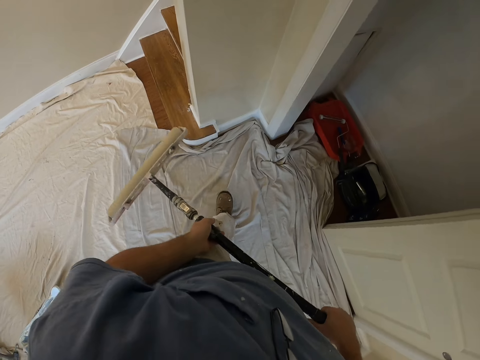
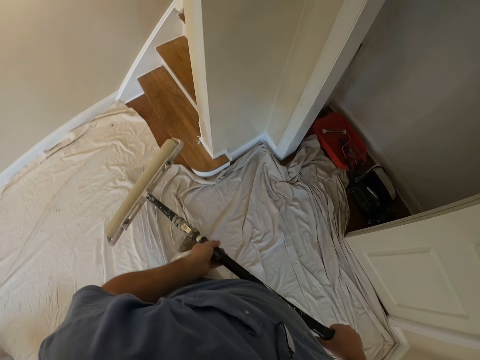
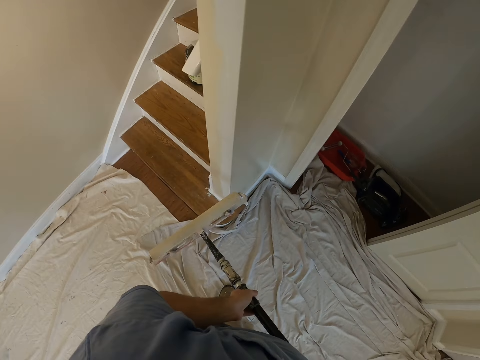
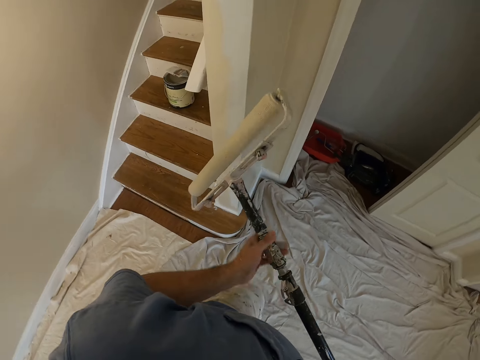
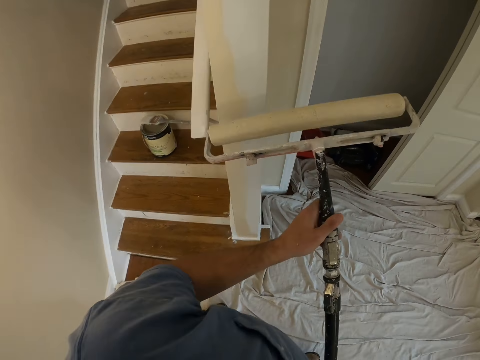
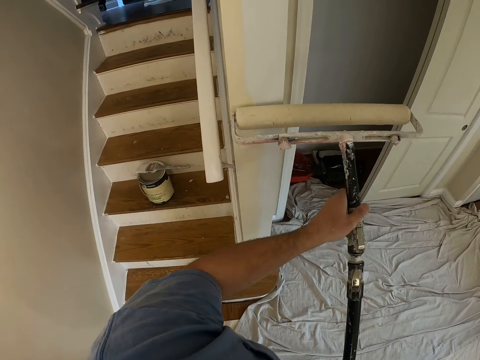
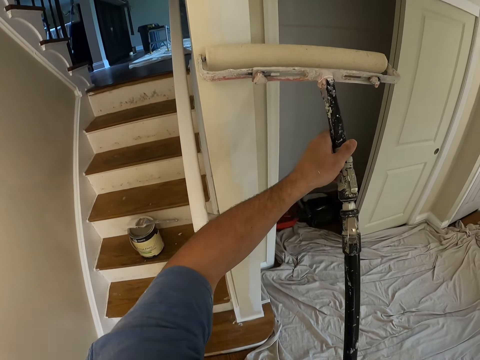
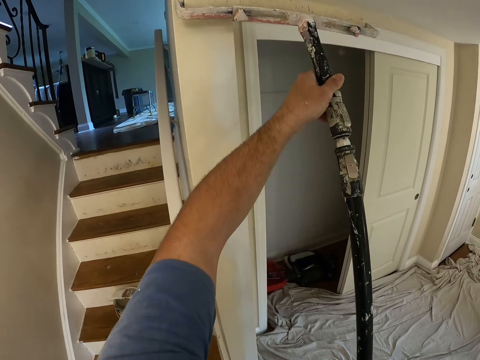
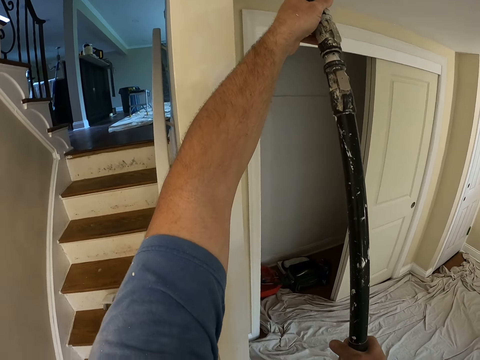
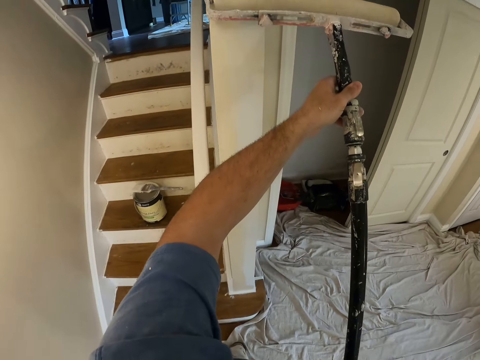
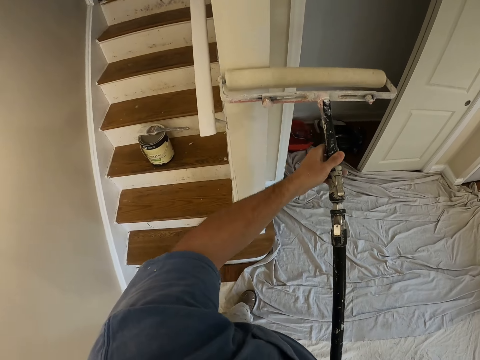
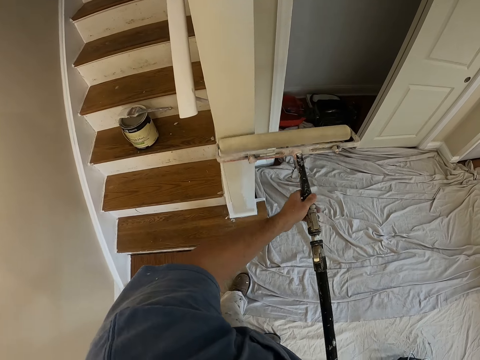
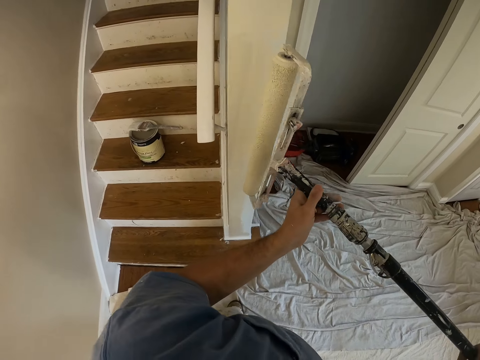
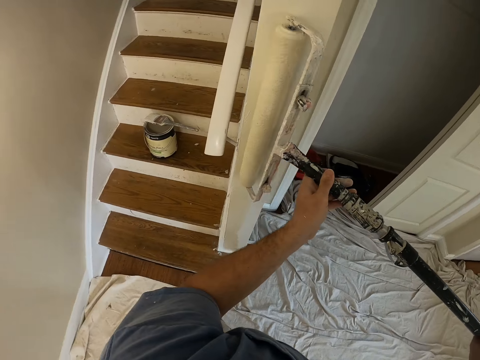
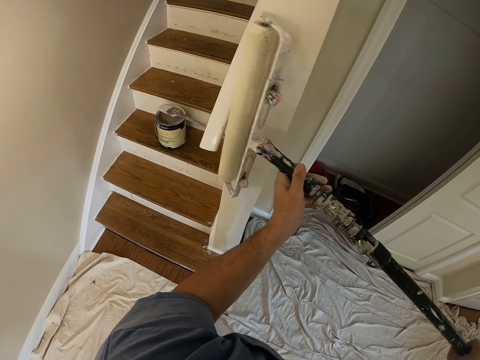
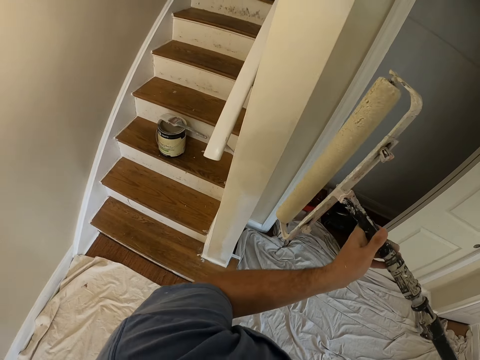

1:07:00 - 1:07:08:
The camera wearer walks within the house. They paint the wall with a wall painting brush.

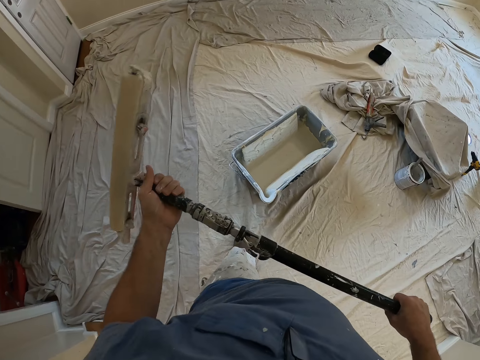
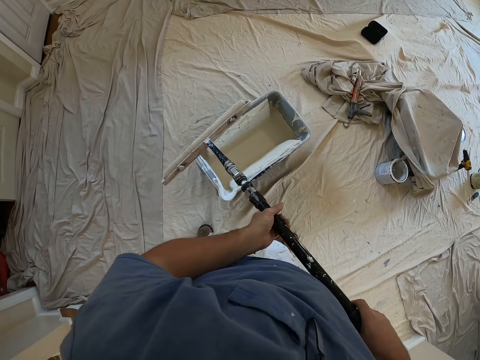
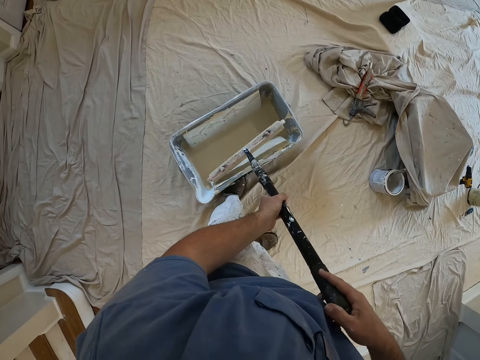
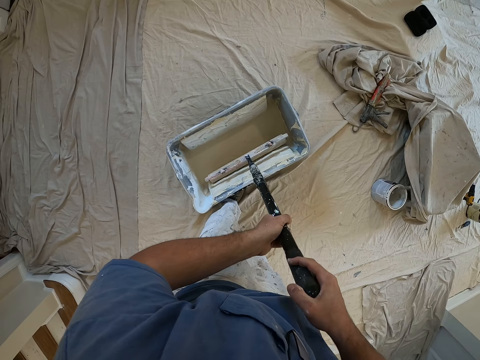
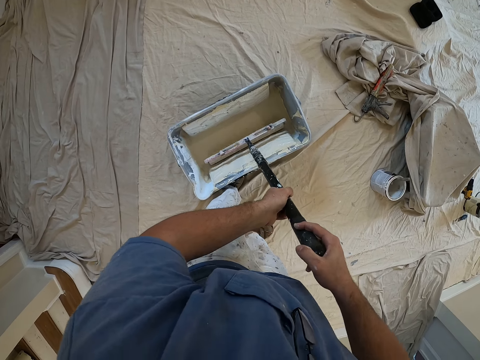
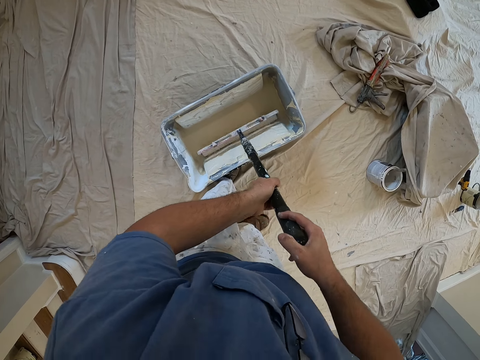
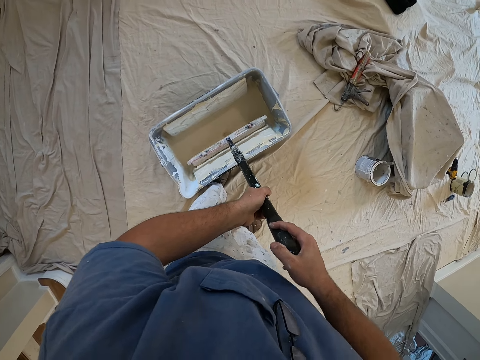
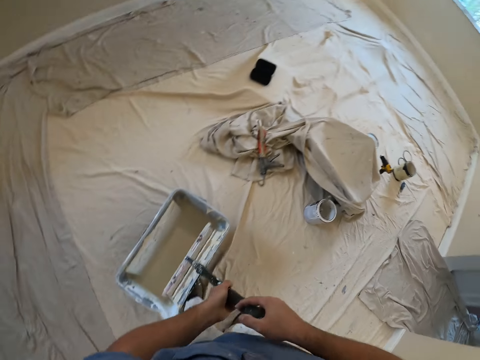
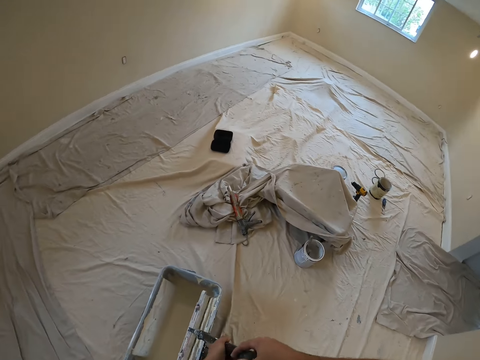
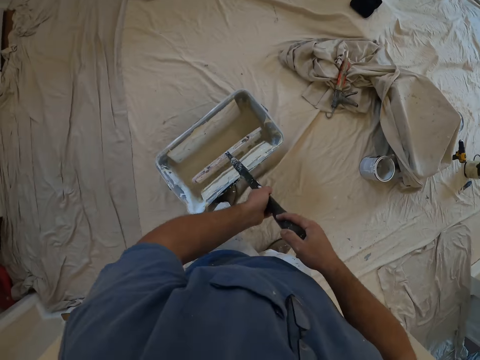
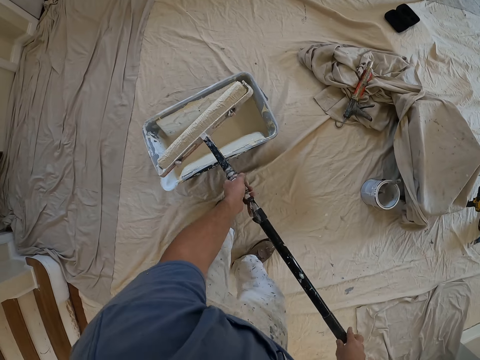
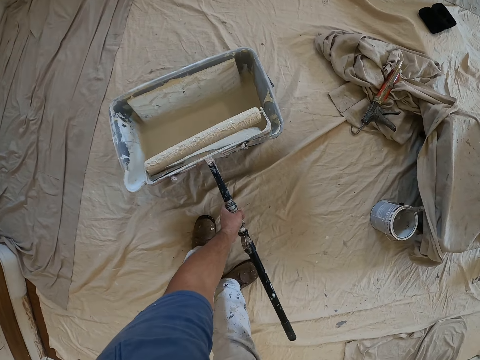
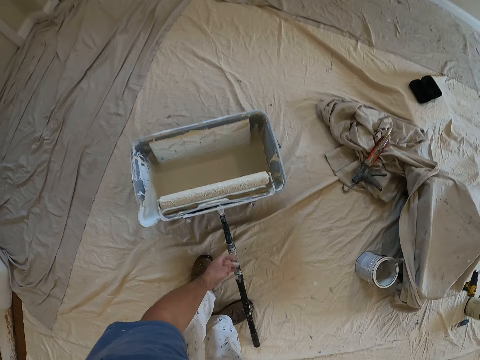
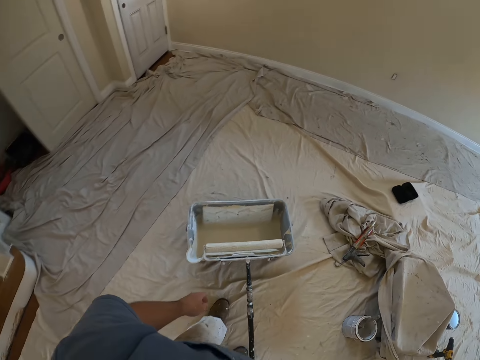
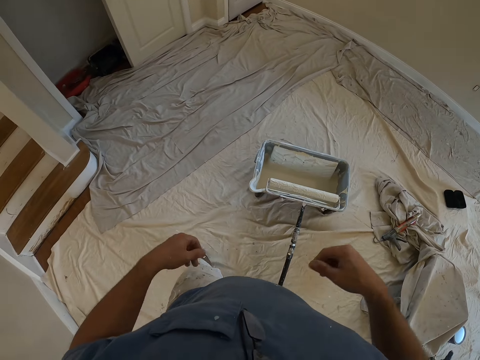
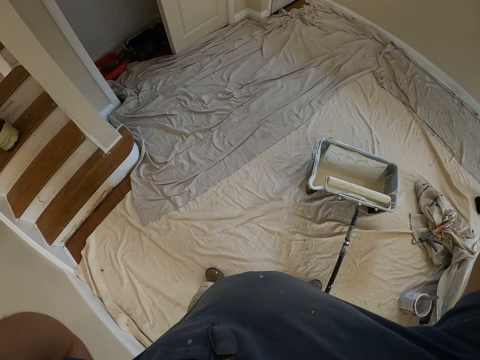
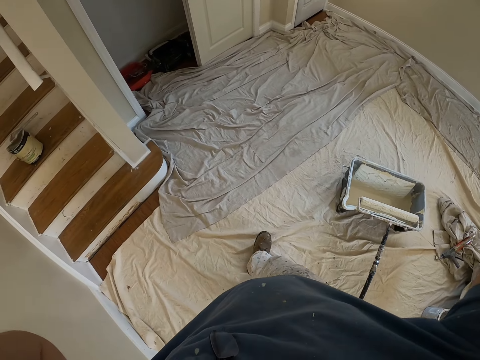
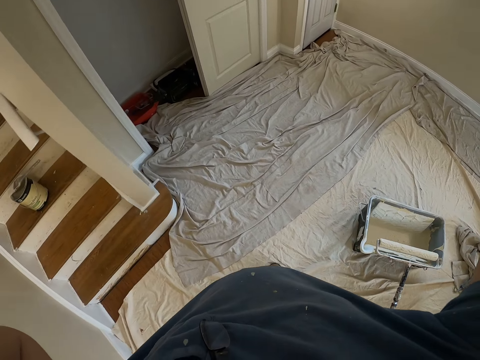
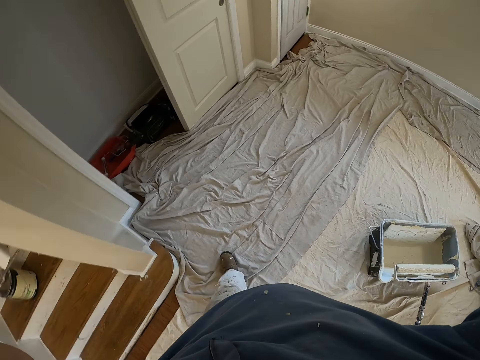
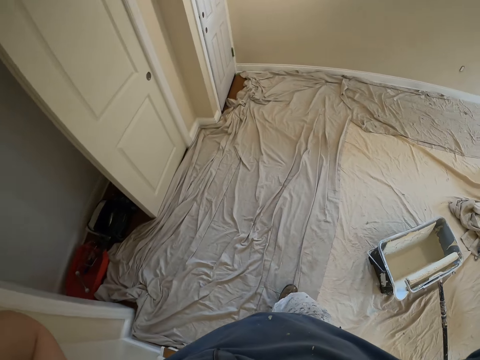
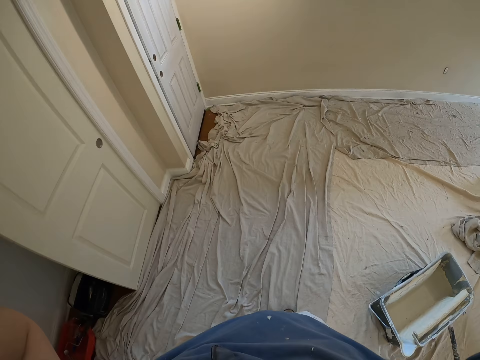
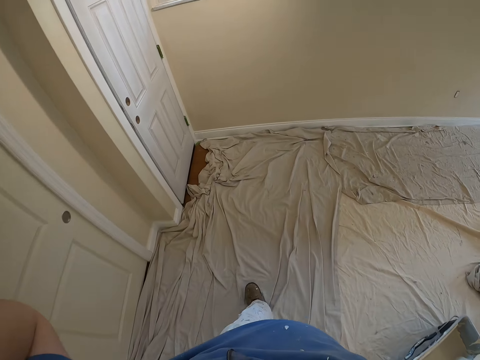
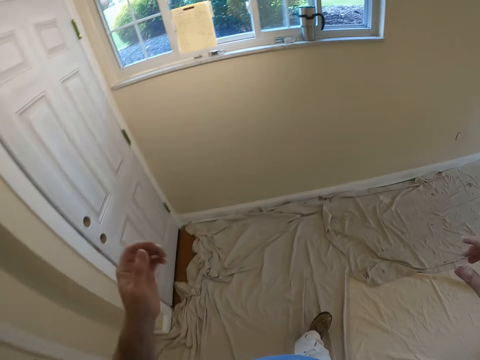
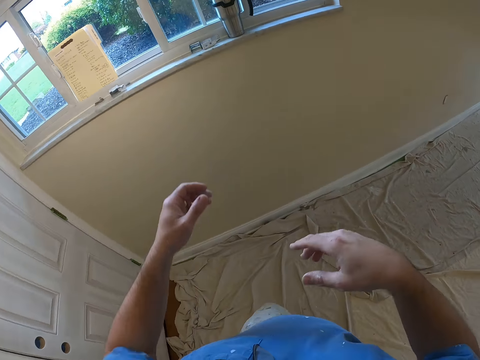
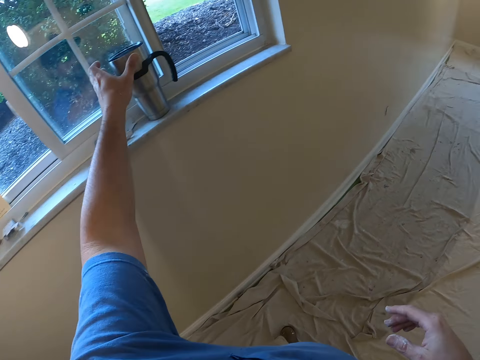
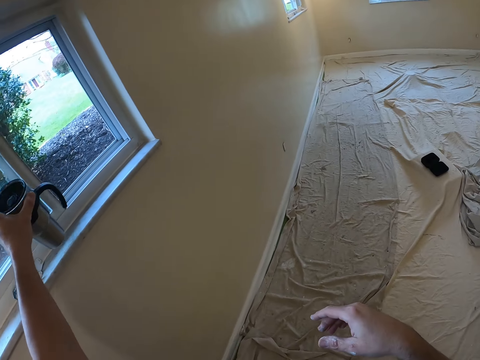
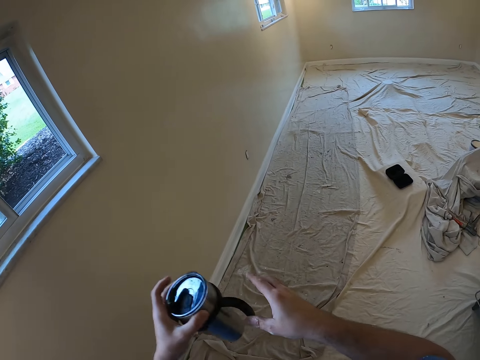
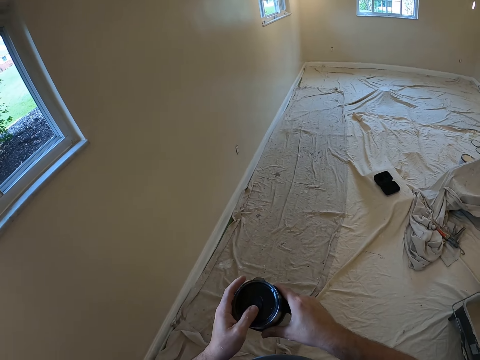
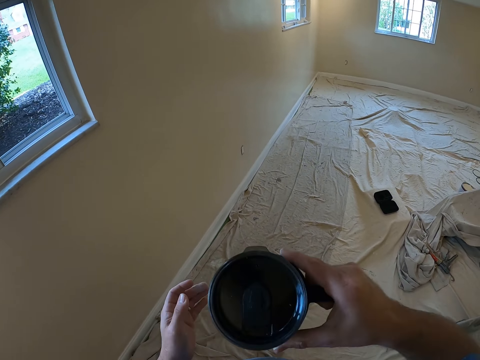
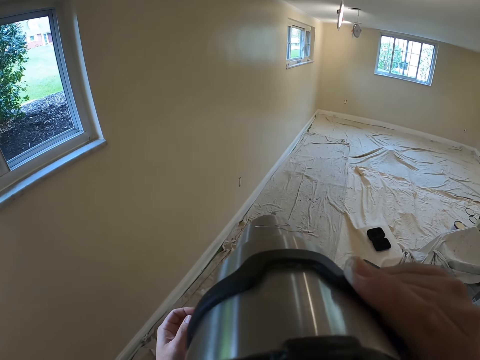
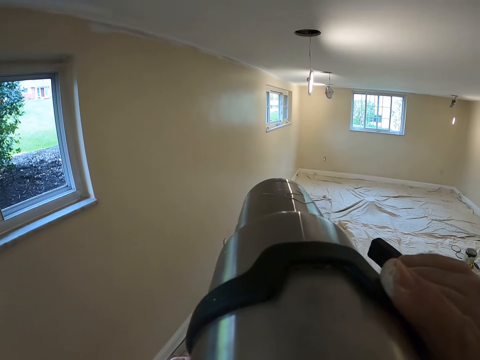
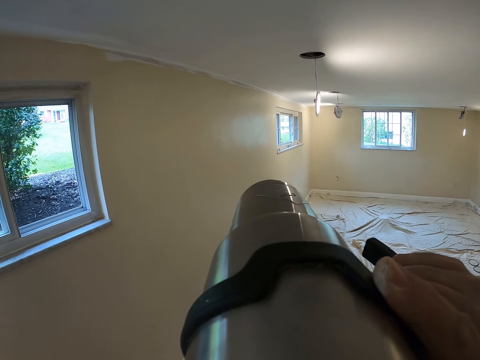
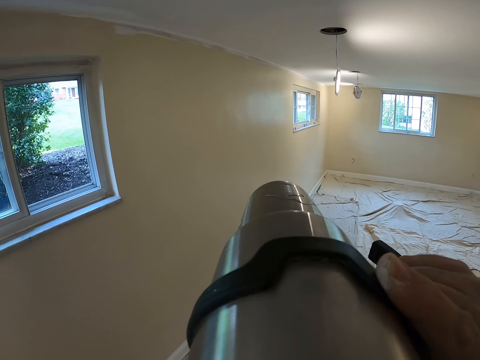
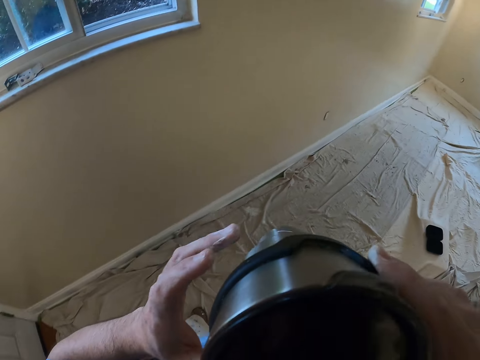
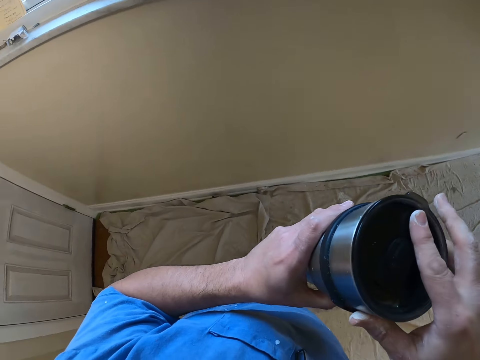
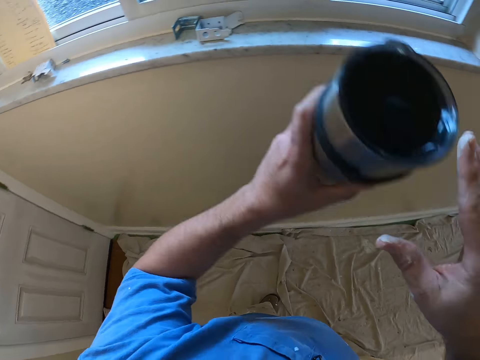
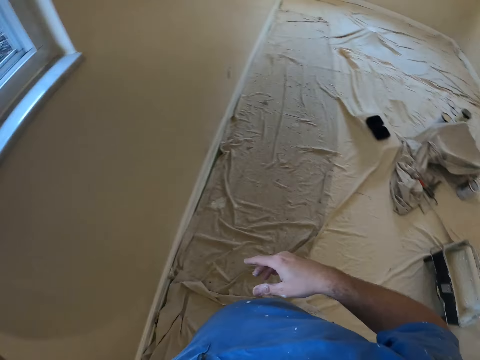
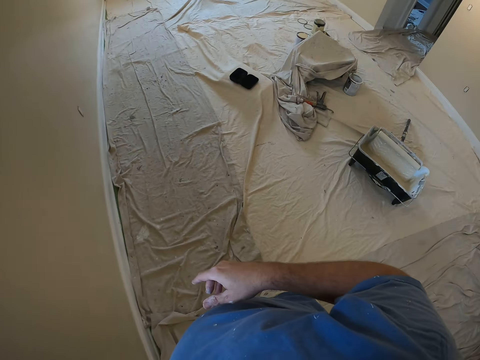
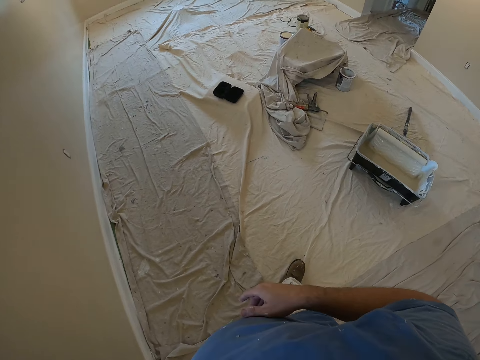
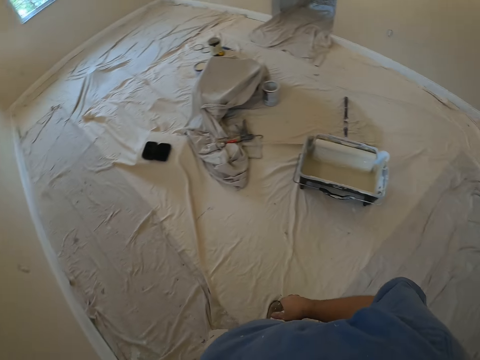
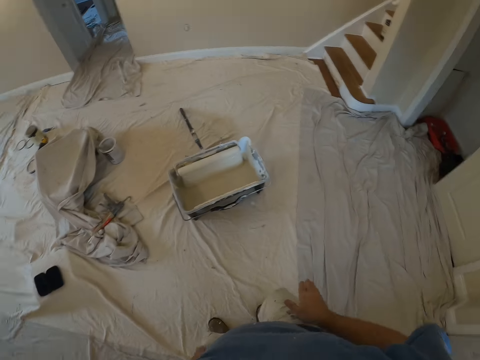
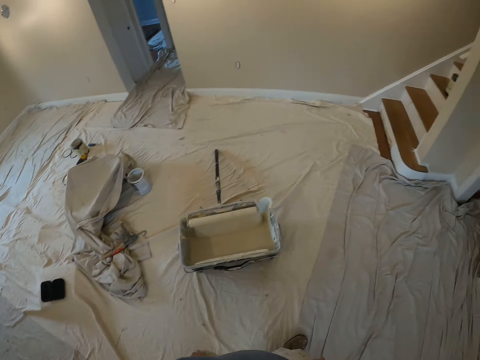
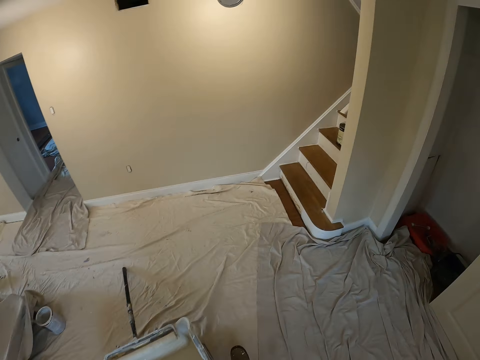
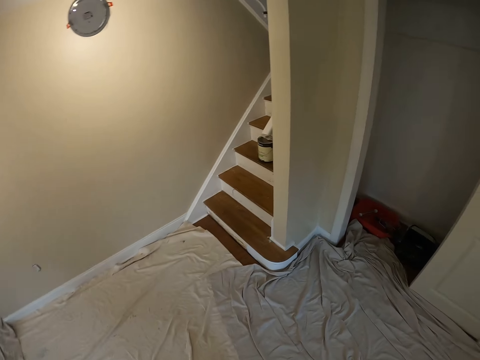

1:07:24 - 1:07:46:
The camera wearer walks towards a paint can. He takes some paint from the paint bucket with the paint roller. He rests the paint roller on the paint bucket. He raises his hands. He holds the camera on the head. He walks to a window. He picks a travel mug from the window sill with his left hand. He opens the mug with his left hand. He drinks from the mug. He closes the mug back with his right hand. He drops the mug back on the window sill. He walks to a flight of stairs.
